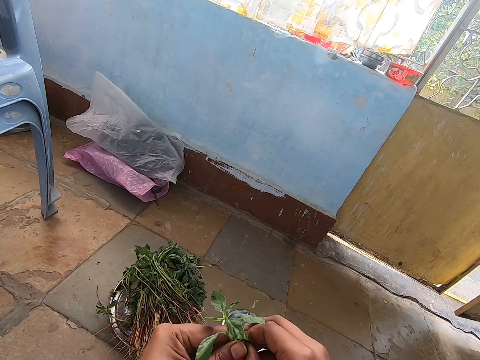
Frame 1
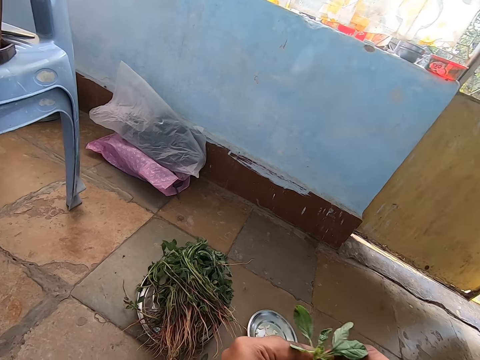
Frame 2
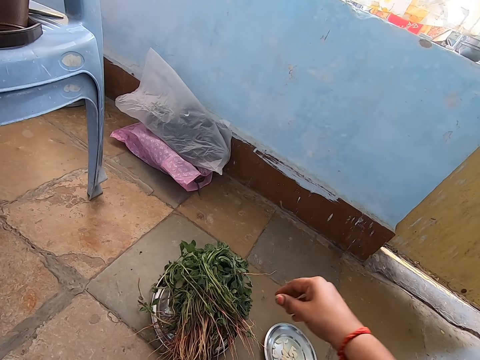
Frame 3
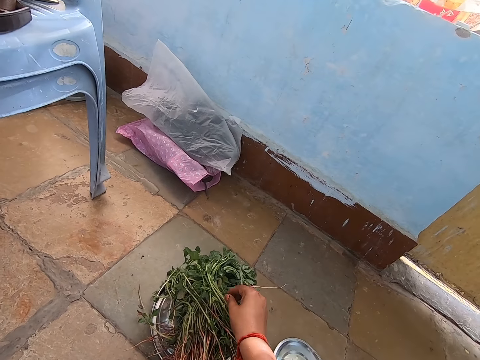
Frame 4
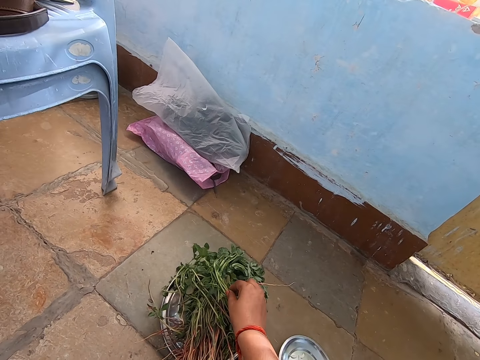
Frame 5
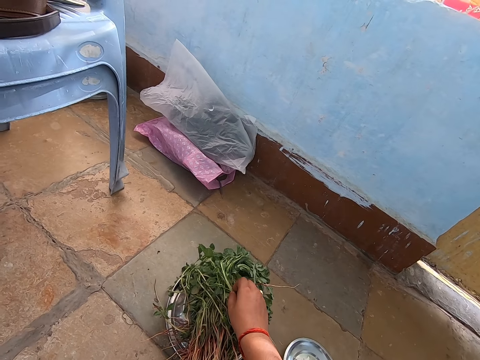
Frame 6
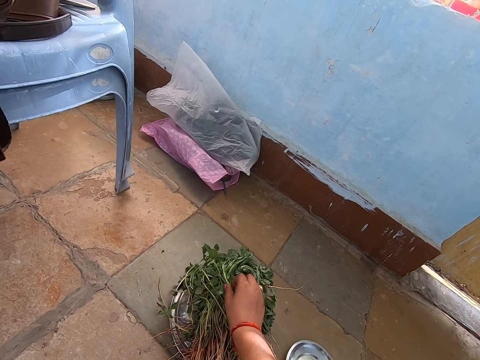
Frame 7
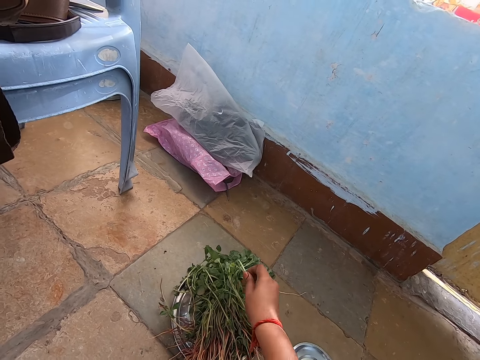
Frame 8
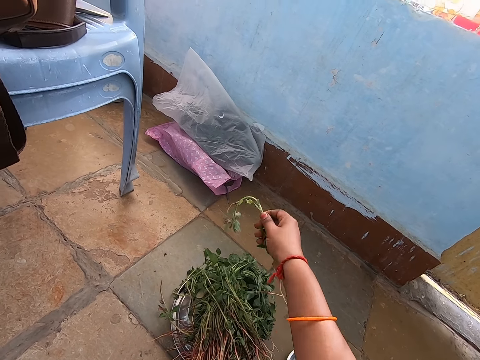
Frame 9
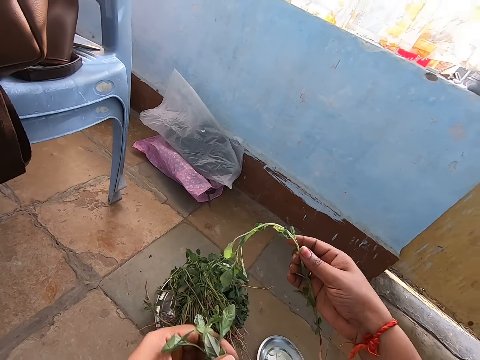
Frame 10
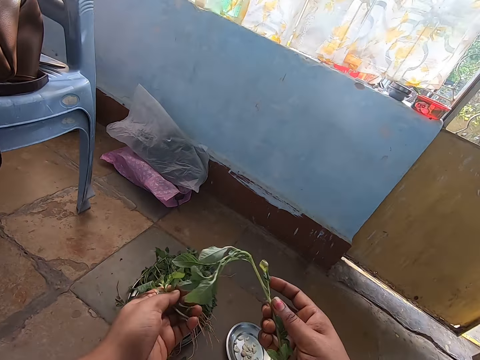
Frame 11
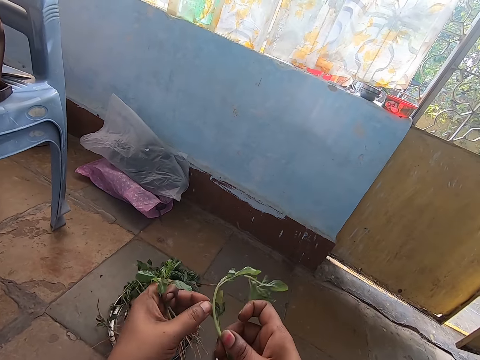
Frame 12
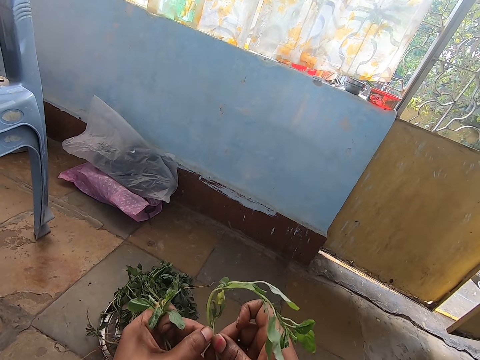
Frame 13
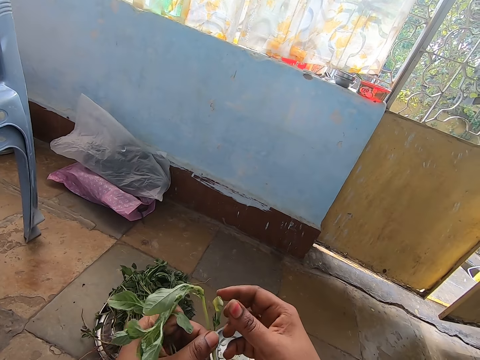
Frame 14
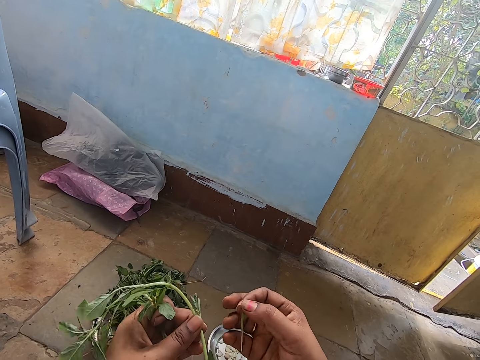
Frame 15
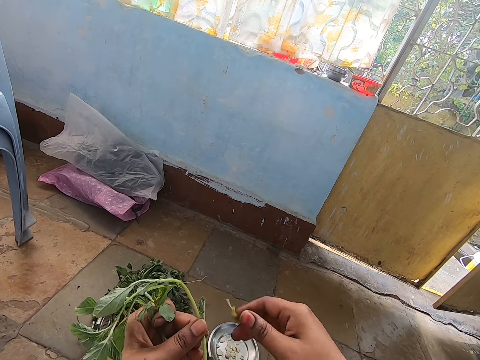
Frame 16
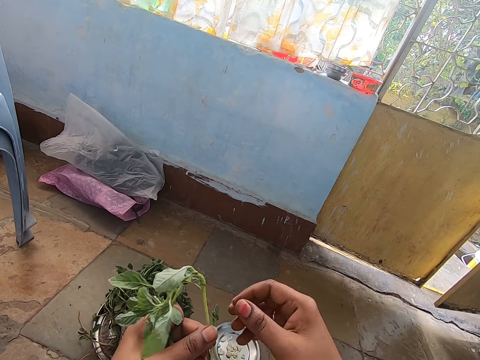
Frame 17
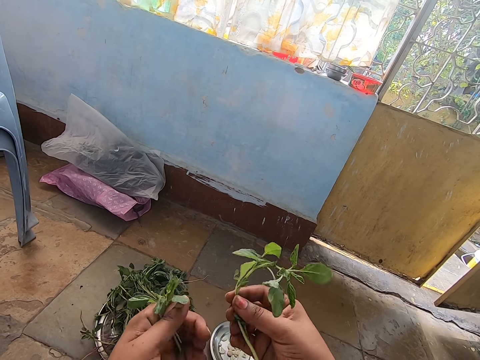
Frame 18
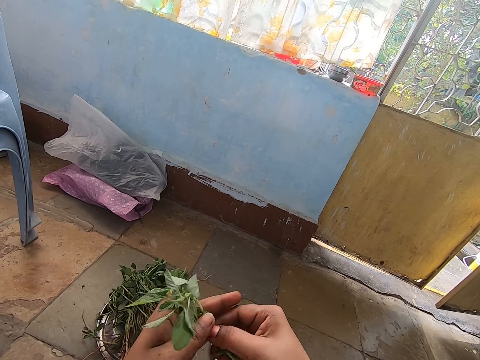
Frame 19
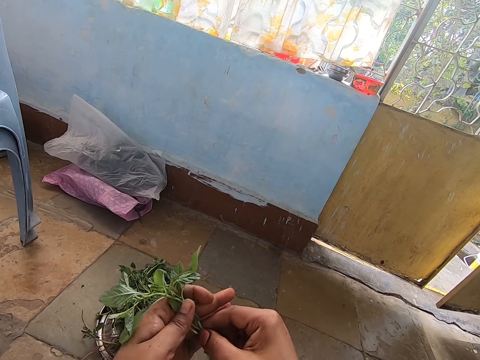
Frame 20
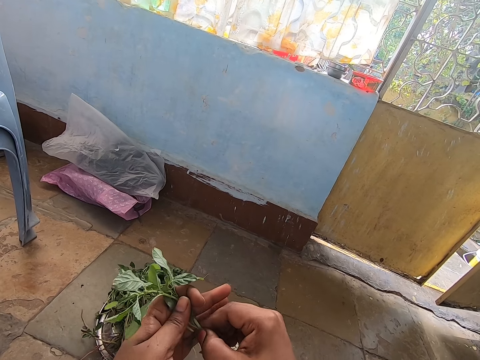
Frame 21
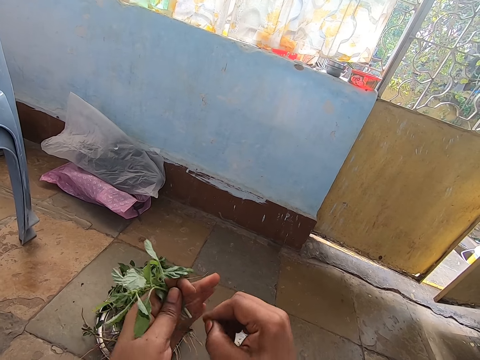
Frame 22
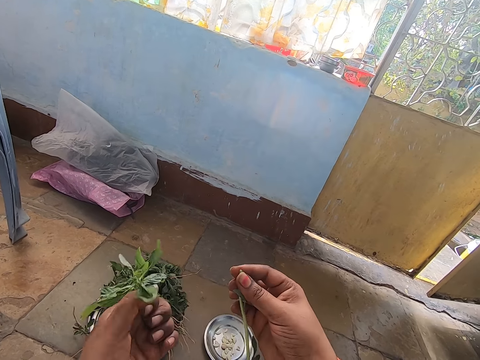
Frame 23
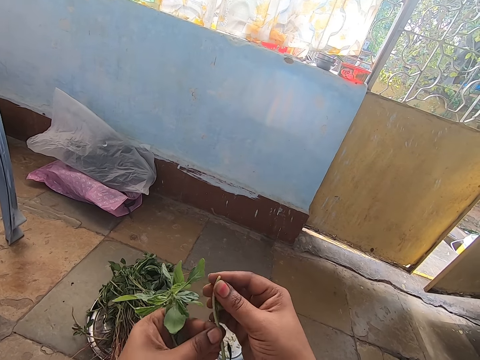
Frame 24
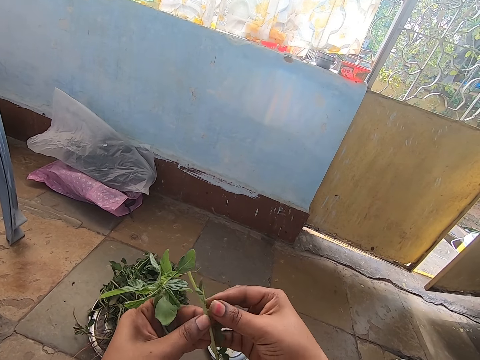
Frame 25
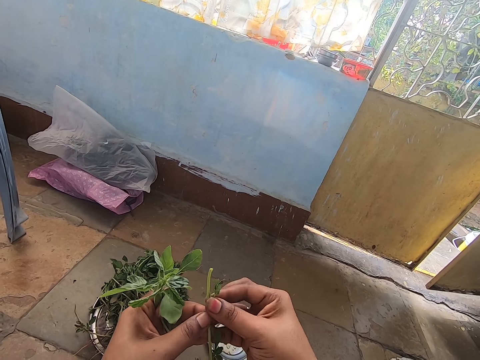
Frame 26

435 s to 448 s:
The camera wearer picks up a leaf stick from the tray on the floor with her right hand. She holds the leaf with her left hand. She plucks vegetable leaves. She breaks the stem of the leaf stick with her right hand. She holds the stem with her left hand.

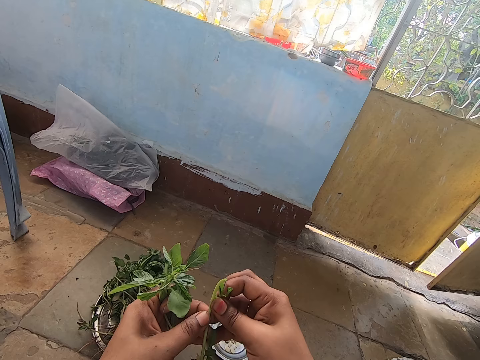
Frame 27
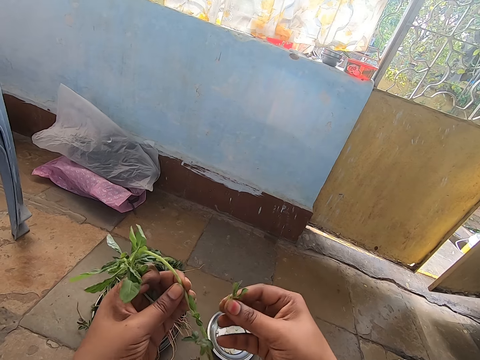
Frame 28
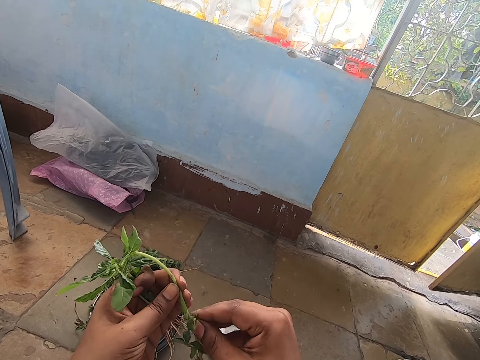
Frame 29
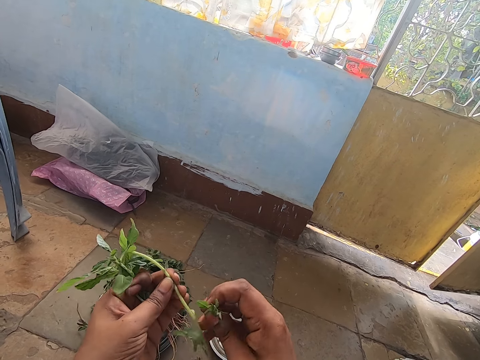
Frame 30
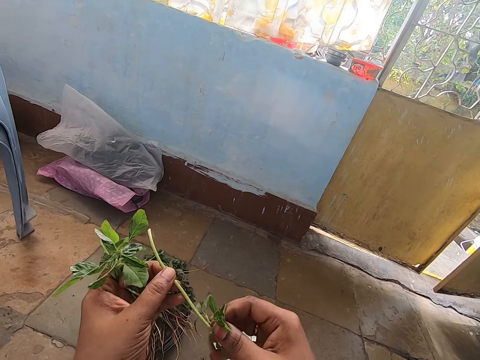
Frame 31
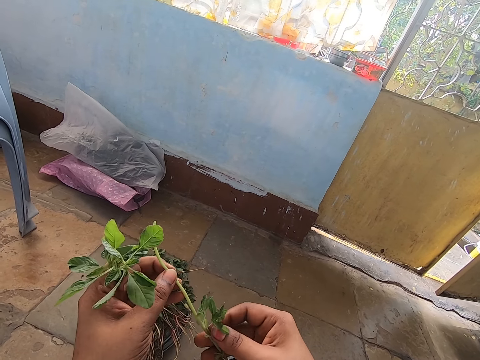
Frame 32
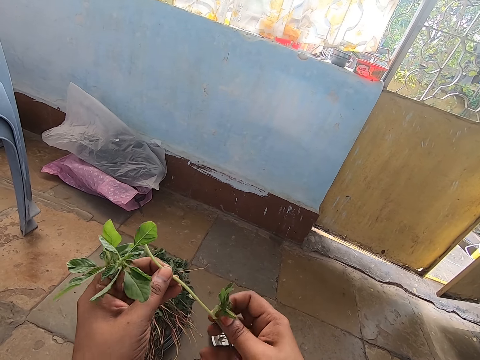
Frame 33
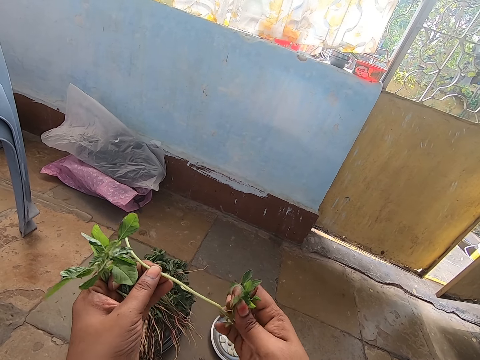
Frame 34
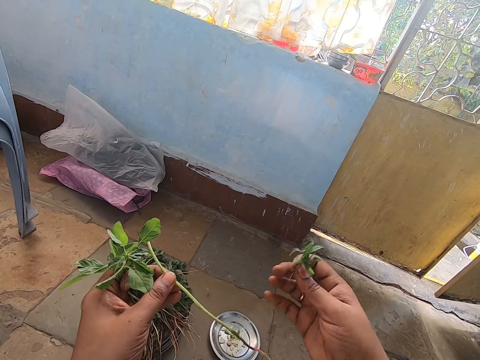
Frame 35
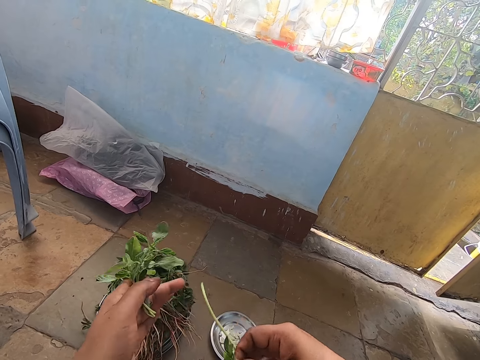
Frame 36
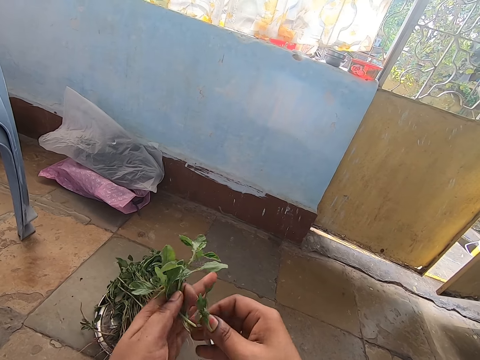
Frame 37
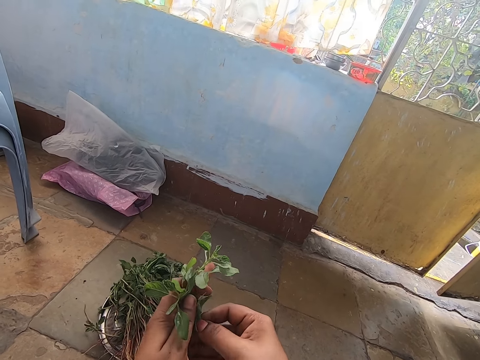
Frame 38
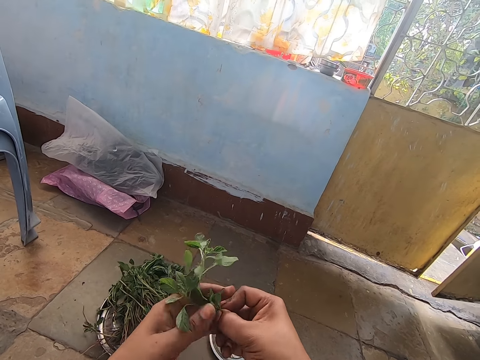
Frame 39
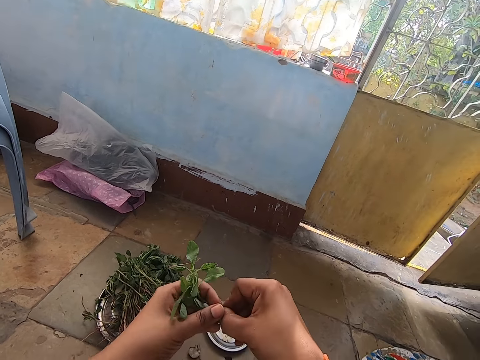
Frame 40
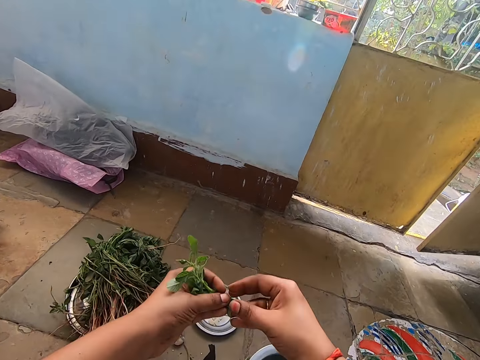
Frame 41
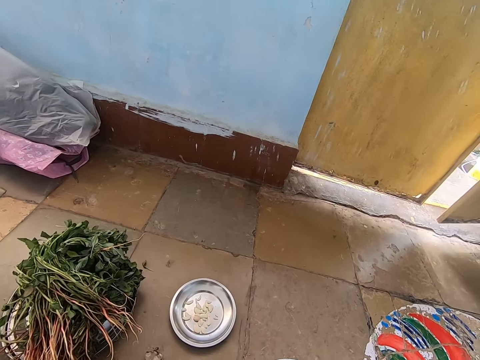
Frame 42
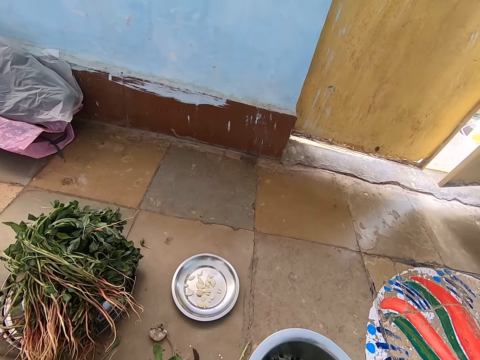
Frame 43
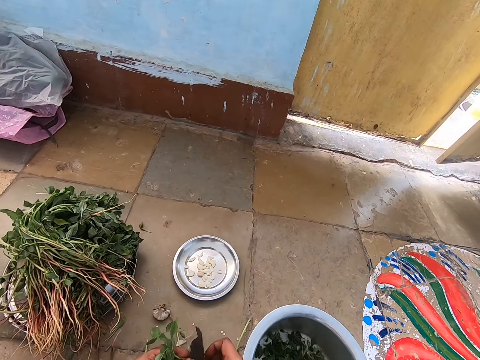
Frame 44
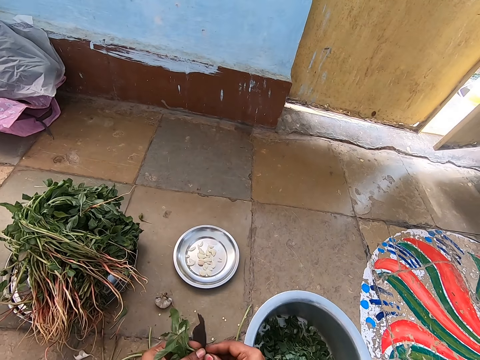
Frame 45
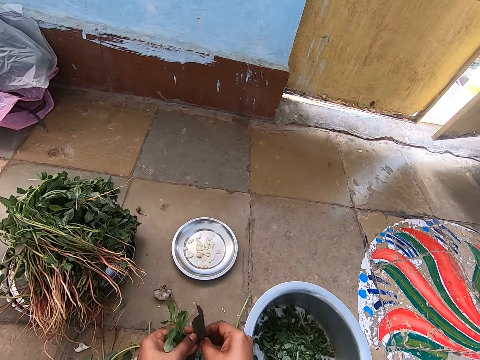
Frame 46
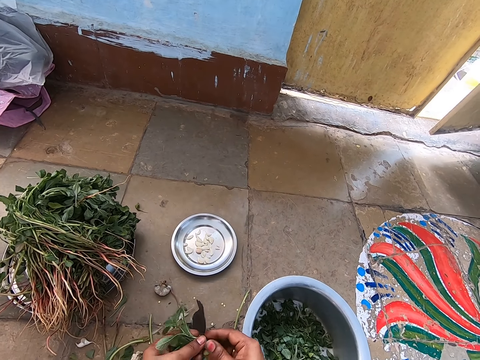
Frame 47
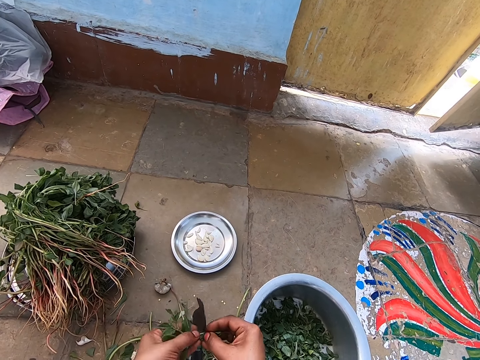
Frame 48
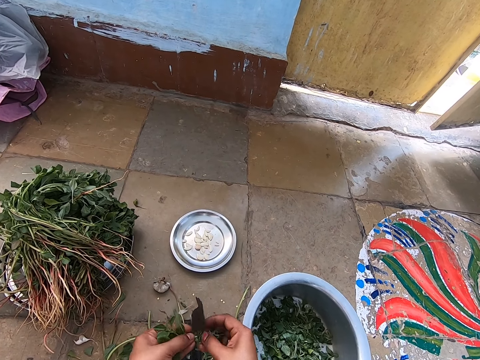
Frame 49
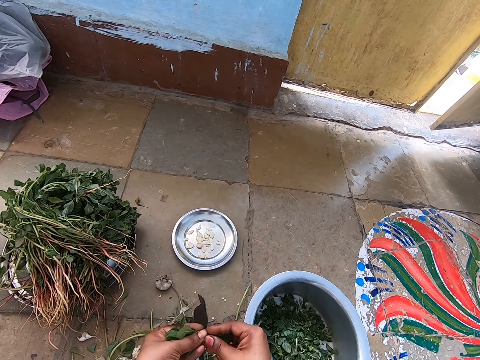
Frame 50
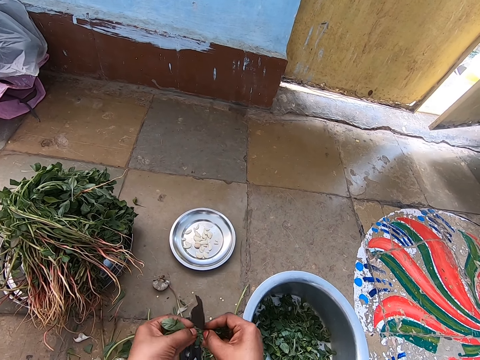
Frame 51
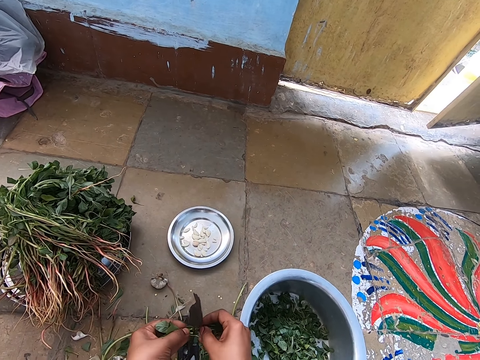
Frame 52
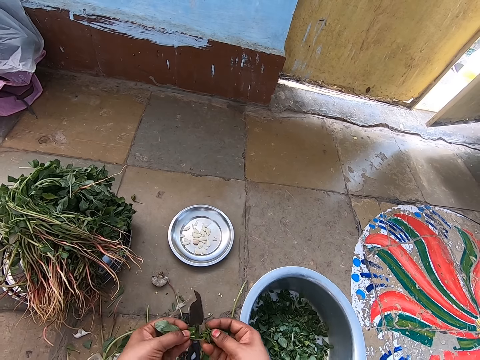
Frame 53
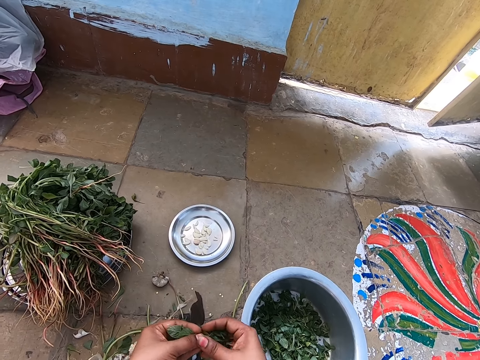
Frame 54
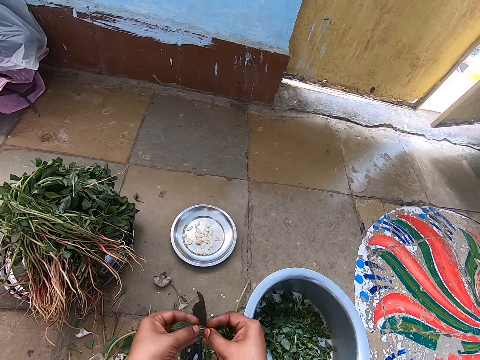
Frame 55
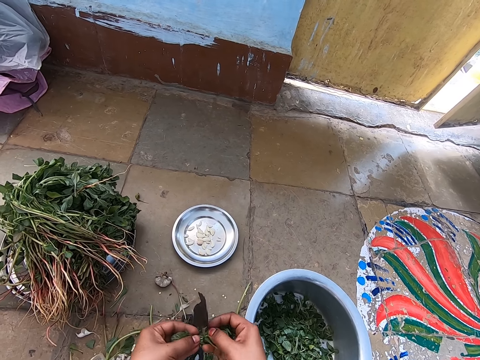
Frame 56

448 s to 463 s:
The camera wearer plucks a leaf from the leaf stick with her right hand. She does it repeatedly. She holds the leaf stick with her right hand. She drops the leaf stick on the floor with her right hand. She holds the leaves with both hands. She cuts the leaves with the leaf cutter on the floor with both hands.
